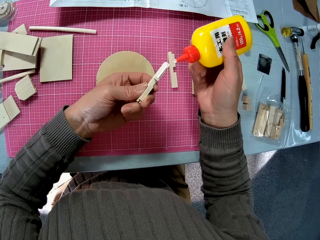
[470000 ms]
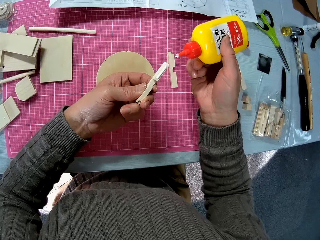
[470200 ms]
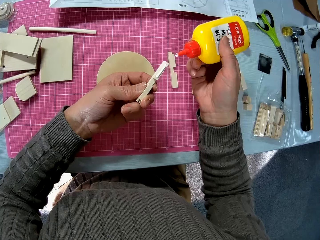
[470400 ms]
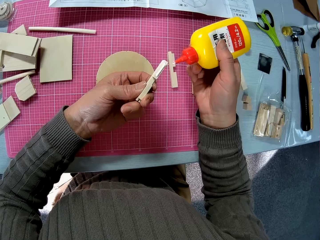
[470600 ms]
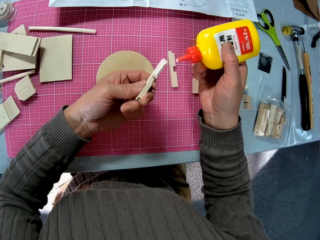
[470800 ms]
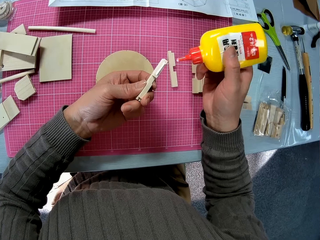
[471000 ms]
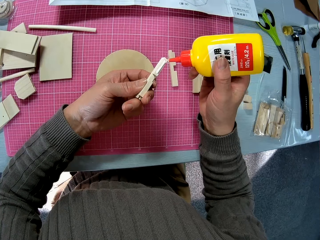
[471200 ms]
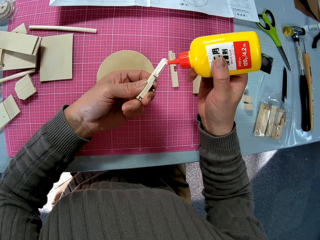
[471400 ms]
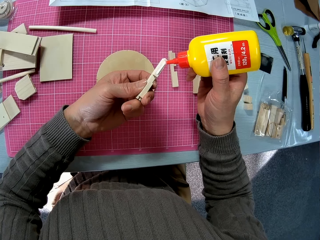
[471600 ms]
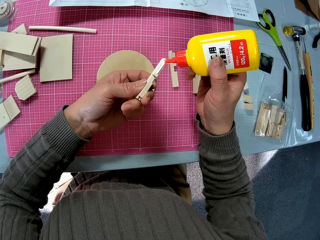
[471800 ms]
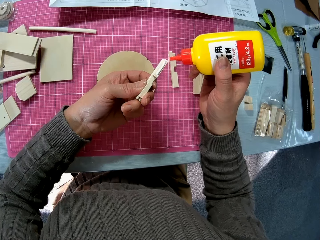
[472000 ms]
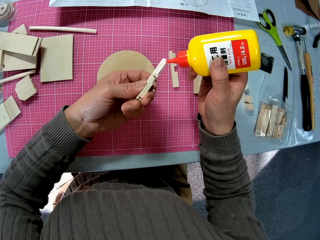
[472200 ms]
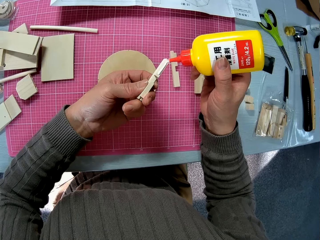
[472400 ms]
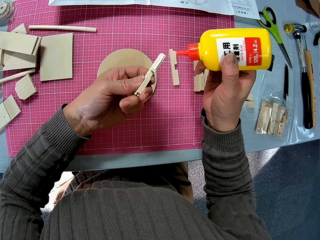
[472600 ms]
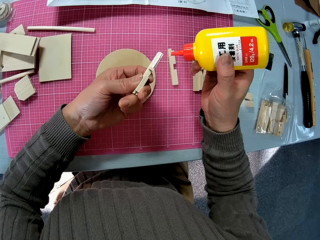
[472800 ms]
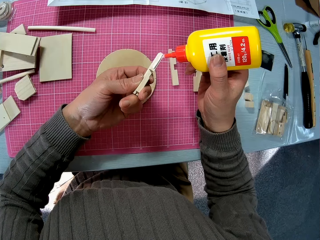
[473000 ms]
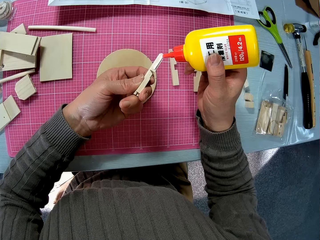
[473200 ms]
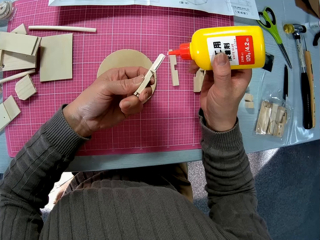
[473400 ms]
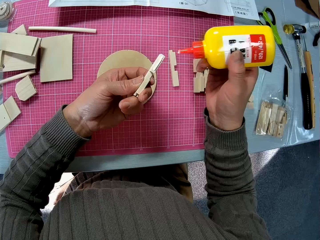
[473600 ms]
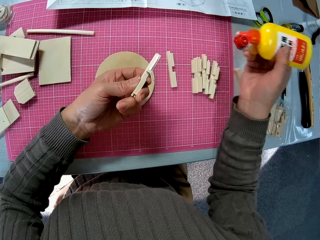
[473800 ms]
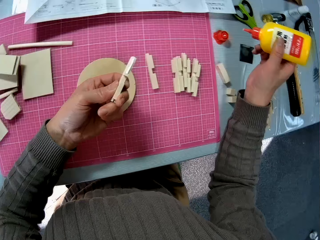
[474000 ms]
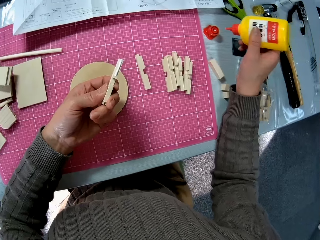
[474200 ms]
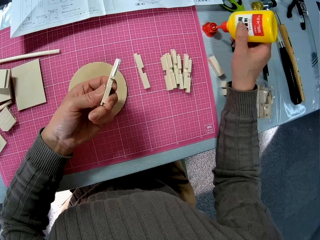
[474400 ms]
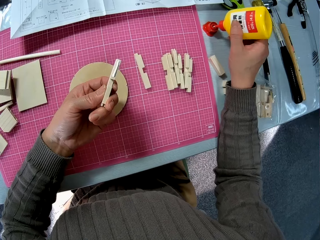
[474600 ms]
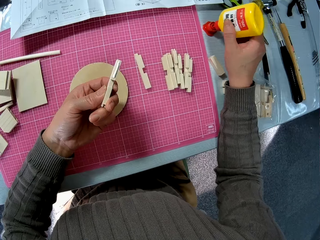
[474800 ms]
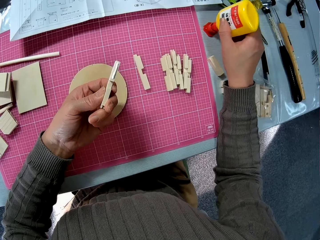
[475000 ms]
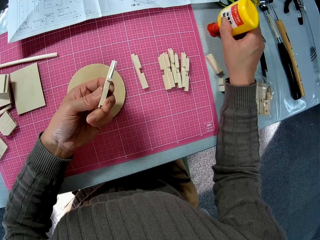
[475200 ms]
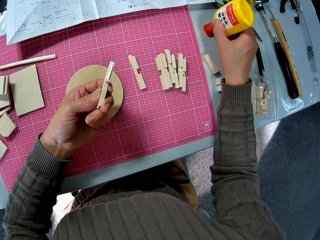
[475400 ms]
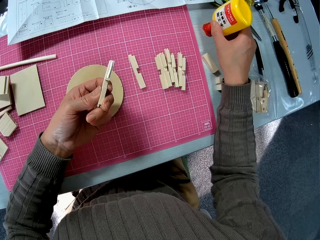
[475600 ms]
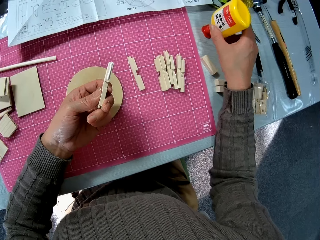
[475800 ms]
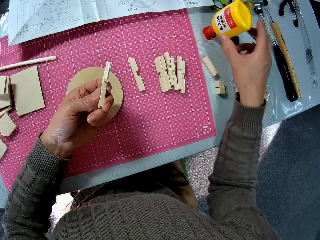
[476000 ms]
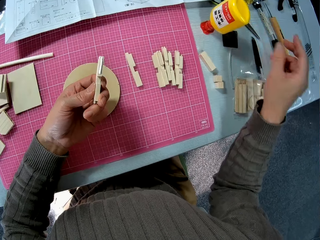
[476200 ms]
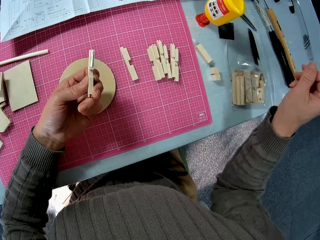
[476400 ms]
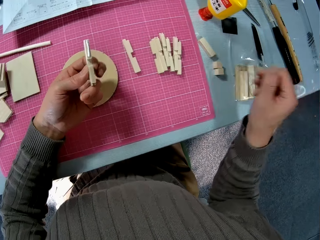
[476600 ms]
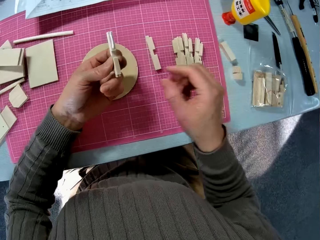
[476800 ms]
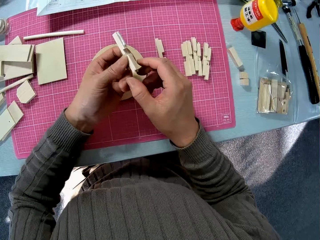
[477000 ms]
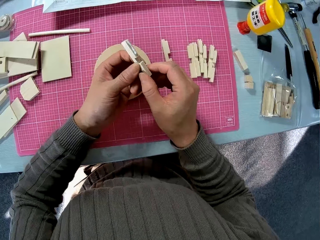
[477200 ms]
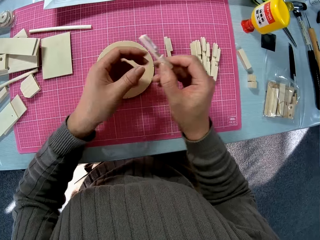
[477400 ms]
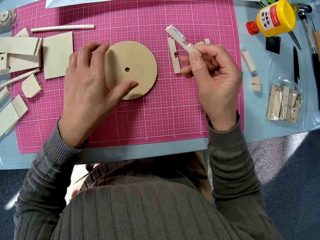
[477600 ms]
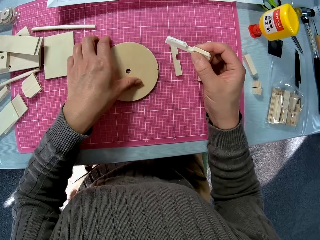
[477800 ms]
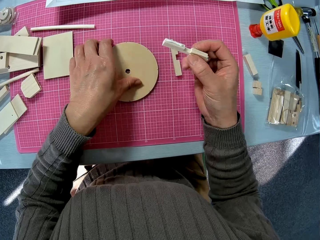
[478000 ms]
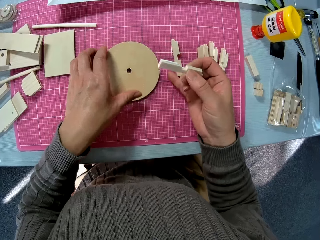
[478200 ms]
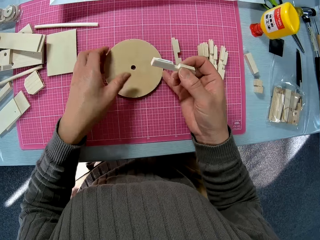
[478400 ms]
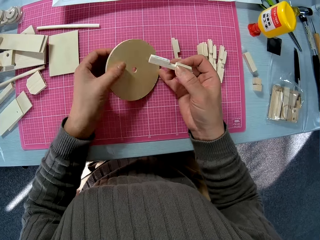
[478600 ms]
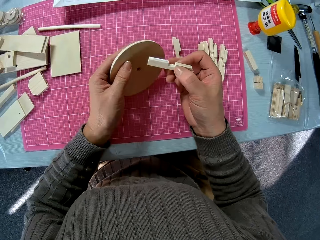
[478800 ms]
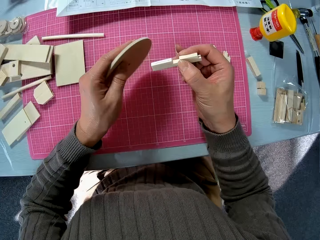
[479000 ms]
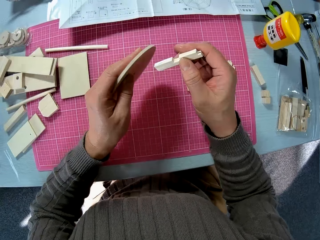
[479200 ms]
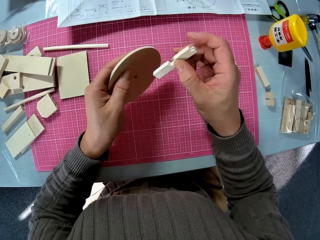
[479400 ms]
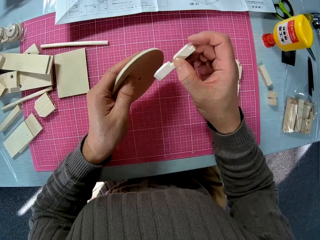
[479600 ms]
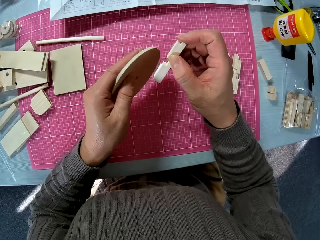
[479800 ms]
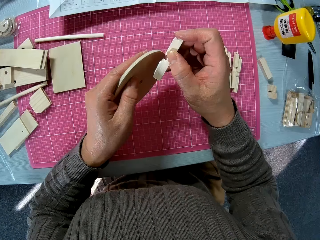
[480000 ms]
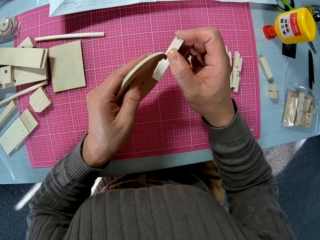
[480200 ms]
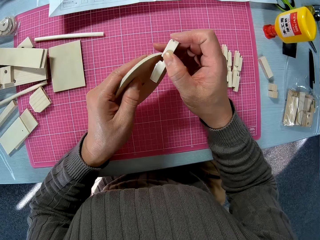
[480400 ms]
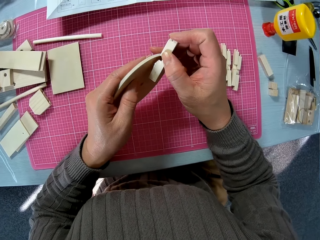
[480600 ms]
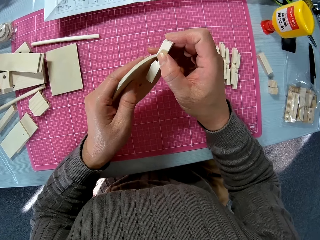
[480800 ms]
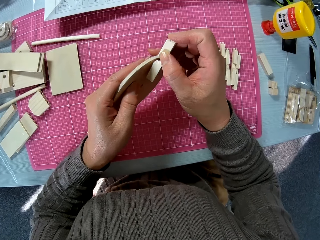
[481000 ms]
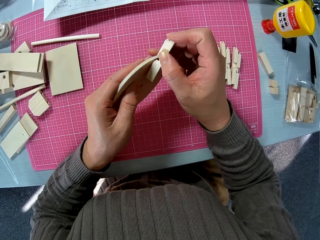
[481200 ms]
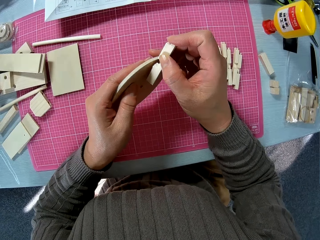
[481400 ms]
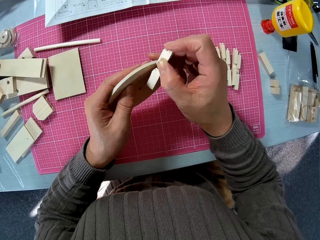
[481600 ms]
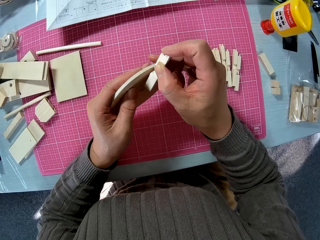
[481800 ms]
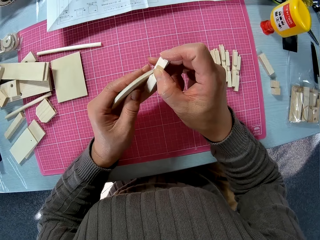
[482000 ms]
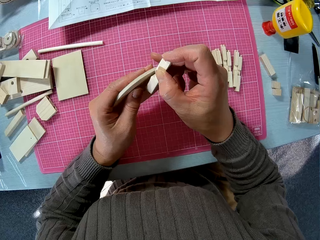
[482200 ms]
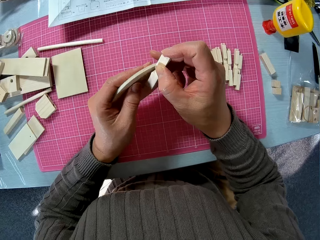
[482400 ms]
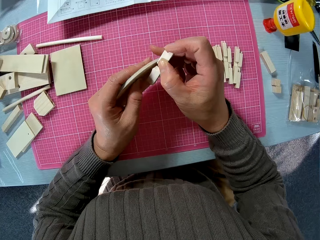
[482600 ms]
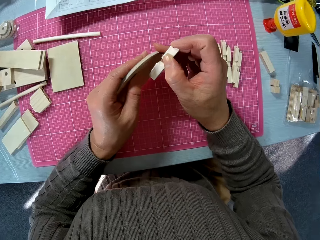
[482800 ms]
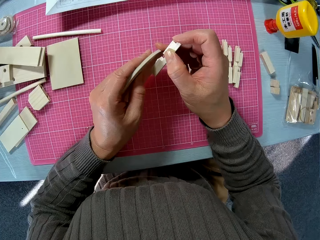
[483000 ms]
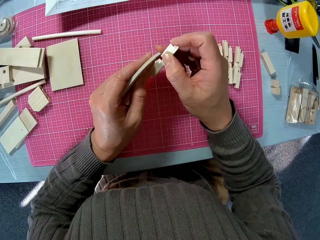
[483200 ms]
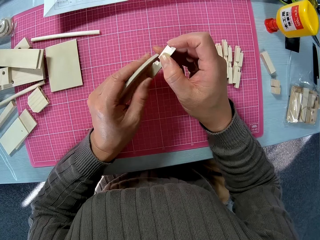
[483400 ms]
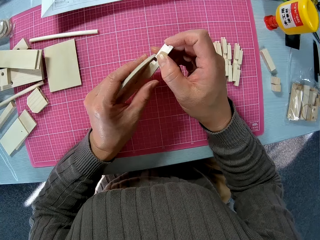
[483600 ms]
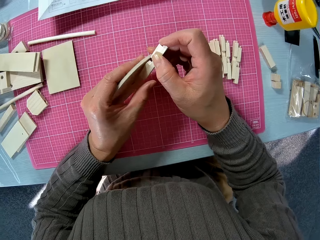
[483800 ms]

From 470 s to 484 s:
The camera wearer covers the wooden glue bottle with the lid. They attach the wooden model piece on the round wooden model piece.

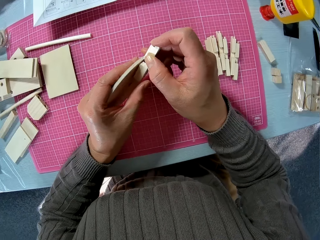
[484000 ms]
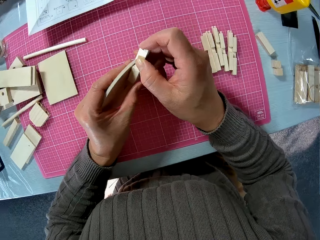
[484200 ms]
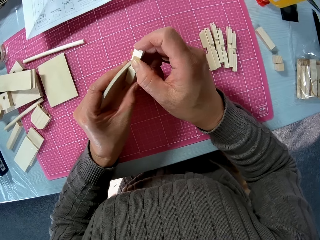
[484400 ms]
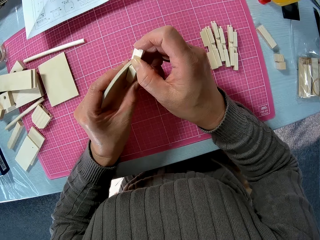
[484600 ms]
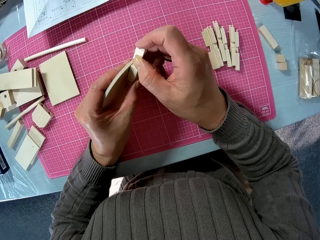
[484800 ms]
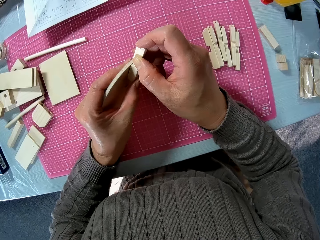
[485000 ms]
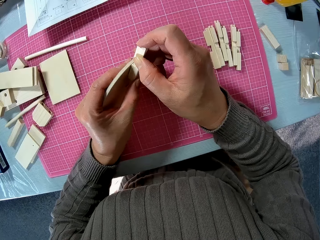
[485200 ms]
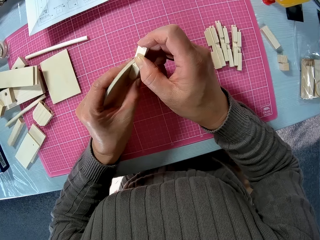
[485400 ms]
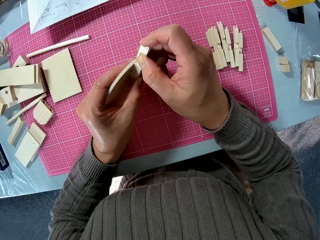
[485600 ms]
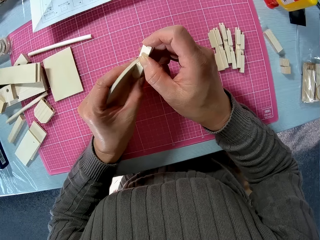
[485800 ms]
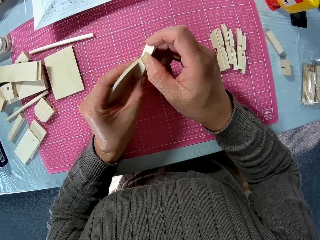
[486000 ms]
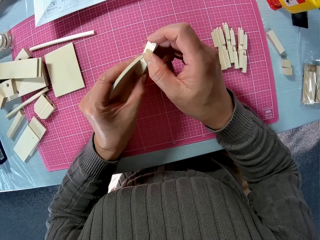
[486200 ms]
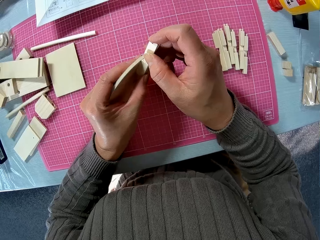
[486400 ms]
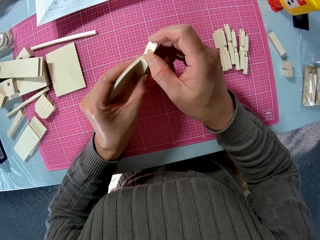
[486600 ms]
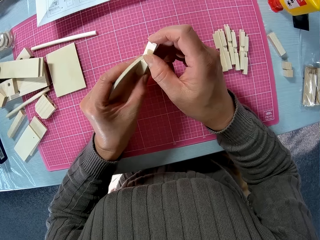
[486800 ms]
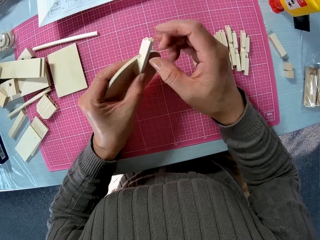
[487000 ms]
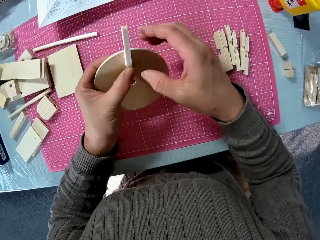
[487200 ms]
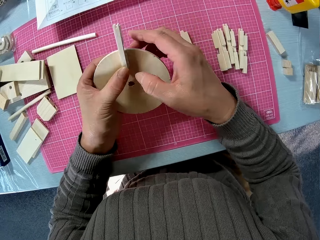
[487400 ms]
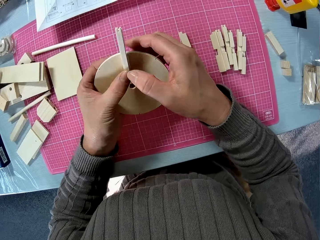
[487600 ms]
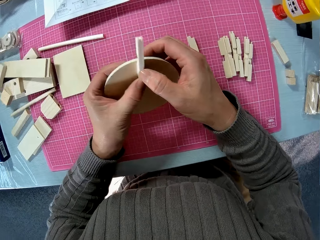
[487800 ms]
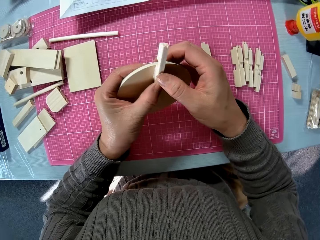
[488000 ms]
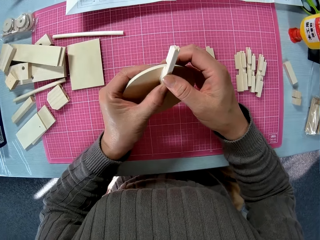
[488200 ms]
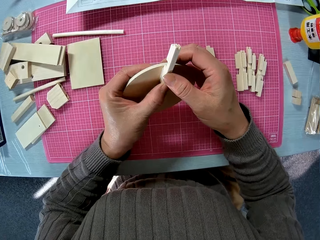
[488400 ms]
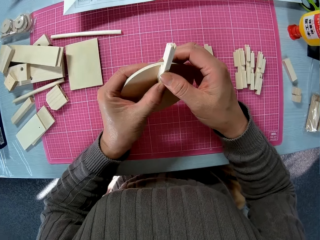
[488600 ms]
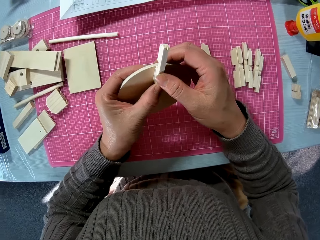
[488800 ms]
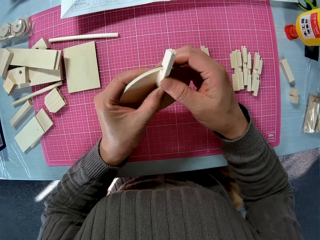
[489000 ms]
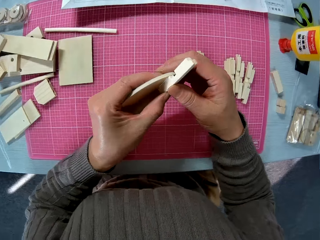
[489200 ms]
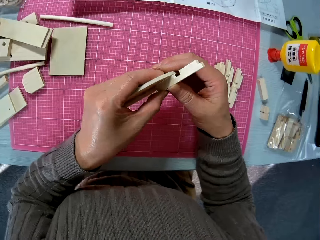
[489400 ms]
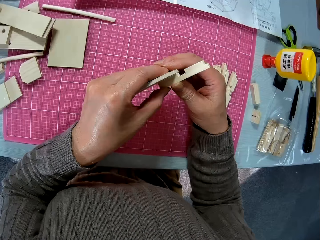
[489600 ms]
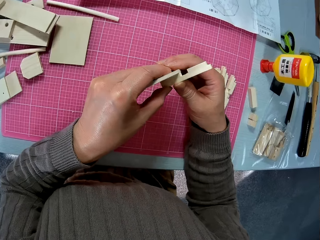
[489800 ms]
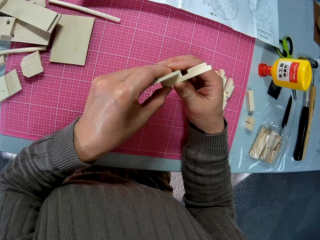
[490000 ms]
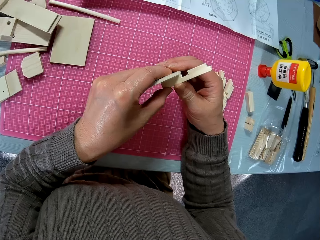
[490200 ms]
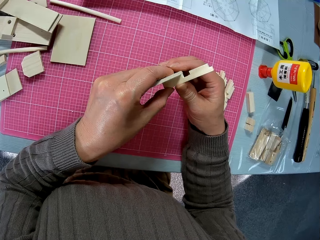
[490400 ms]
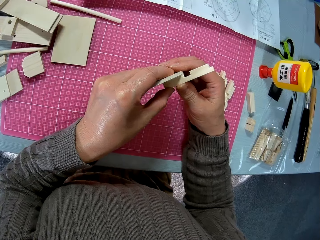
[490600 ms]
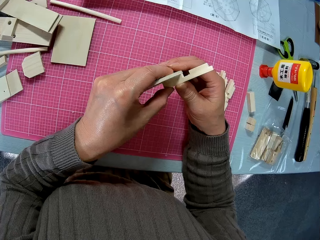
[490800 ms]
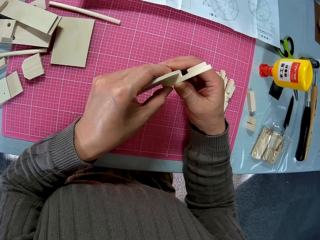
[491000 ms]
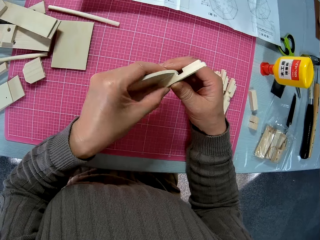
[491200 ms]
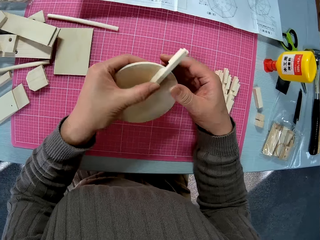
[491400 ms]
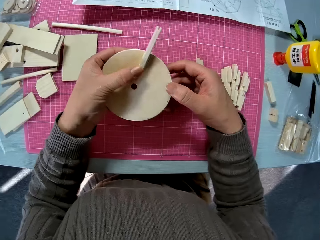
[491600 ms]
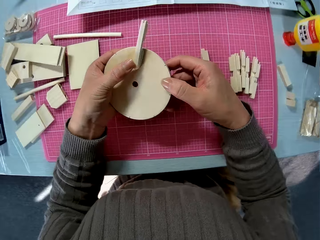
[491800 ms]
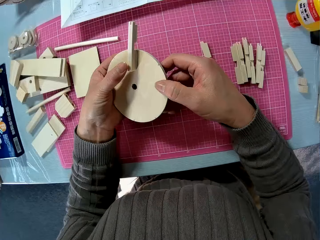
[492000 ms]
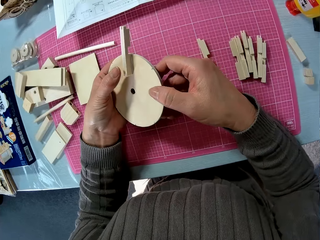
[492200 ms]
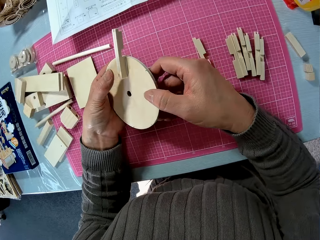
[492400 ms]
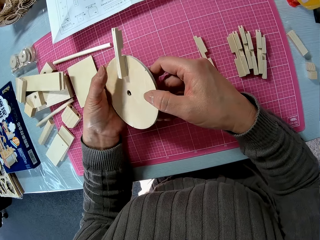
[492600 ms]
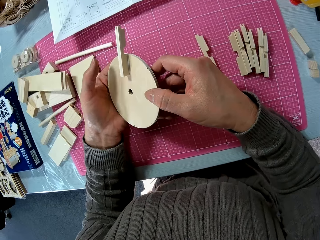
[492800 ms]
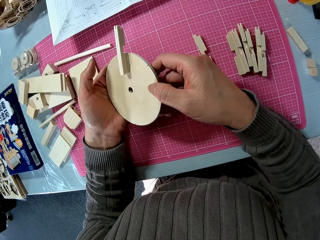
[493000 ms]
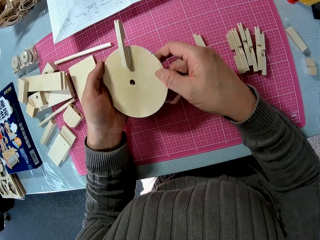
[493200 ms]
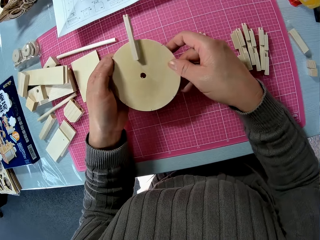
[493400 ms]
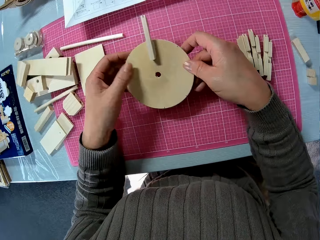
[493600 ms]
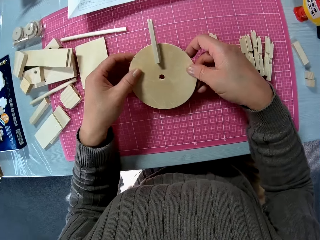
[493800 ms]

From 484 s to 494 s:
The camera wearer stares at the wooden structure.
